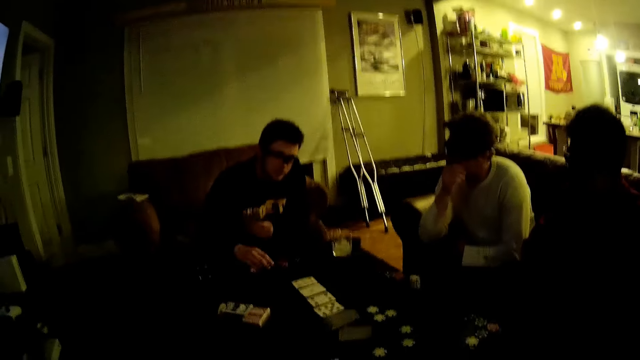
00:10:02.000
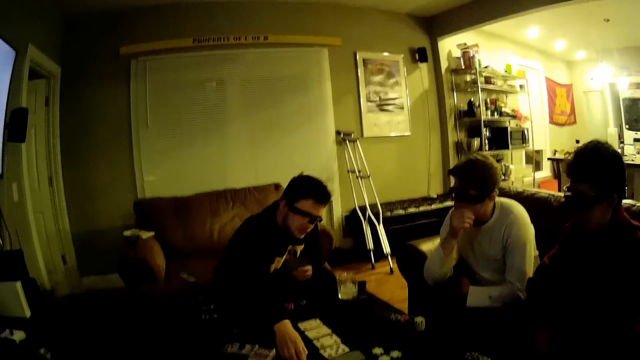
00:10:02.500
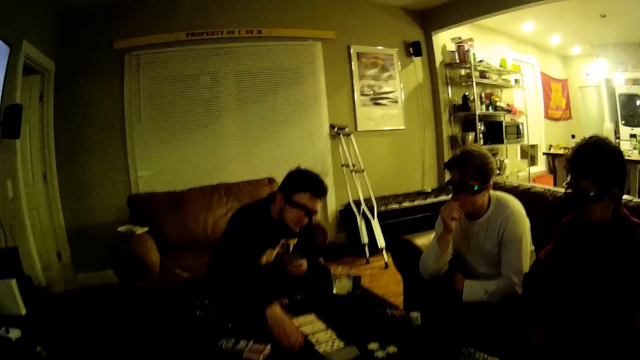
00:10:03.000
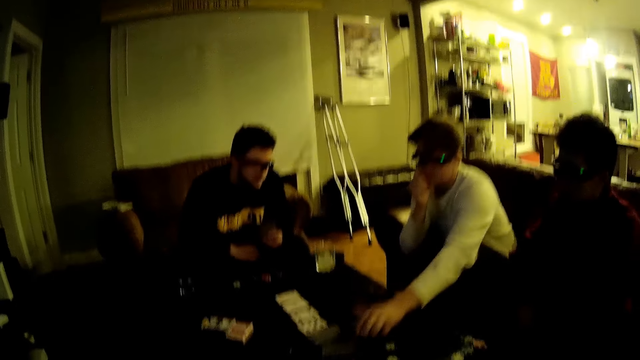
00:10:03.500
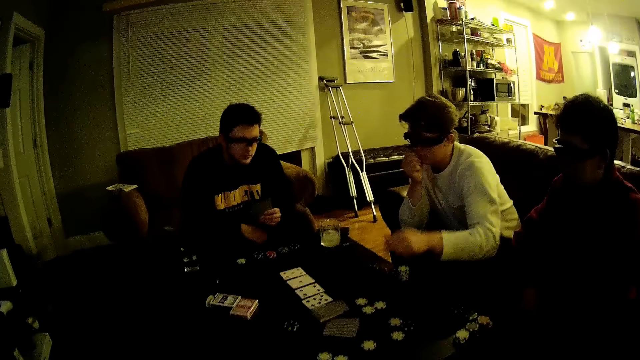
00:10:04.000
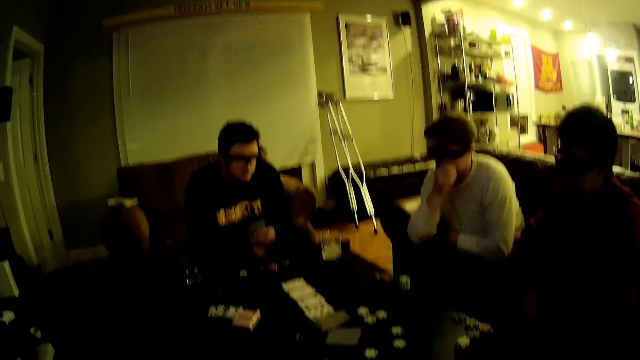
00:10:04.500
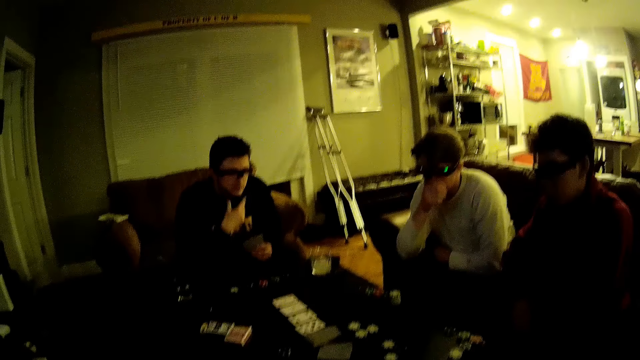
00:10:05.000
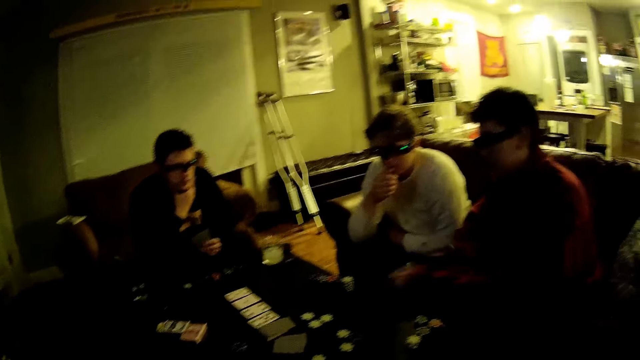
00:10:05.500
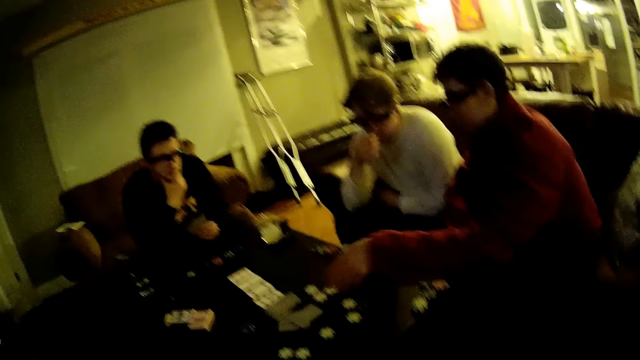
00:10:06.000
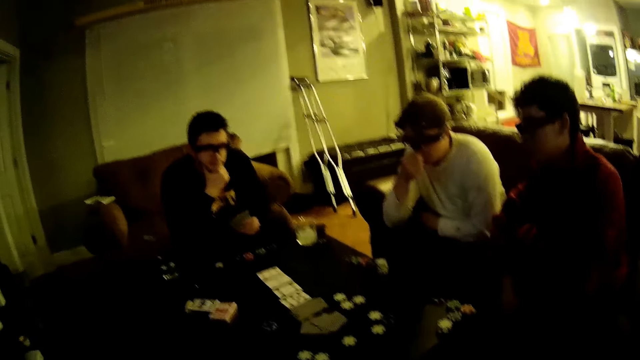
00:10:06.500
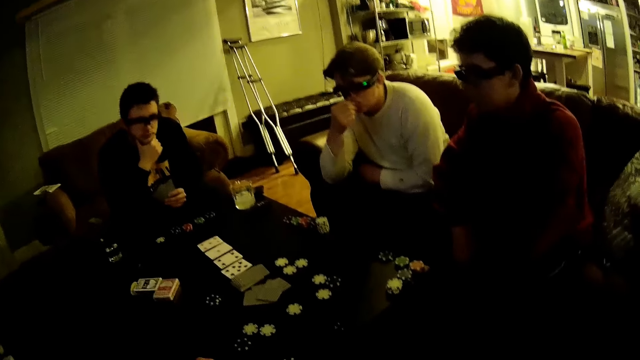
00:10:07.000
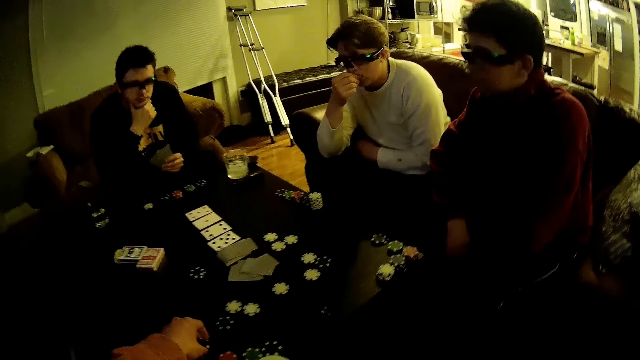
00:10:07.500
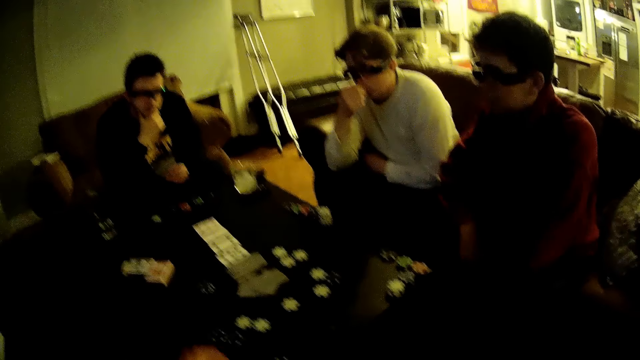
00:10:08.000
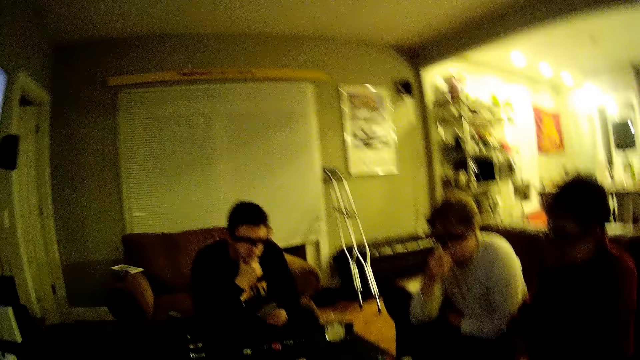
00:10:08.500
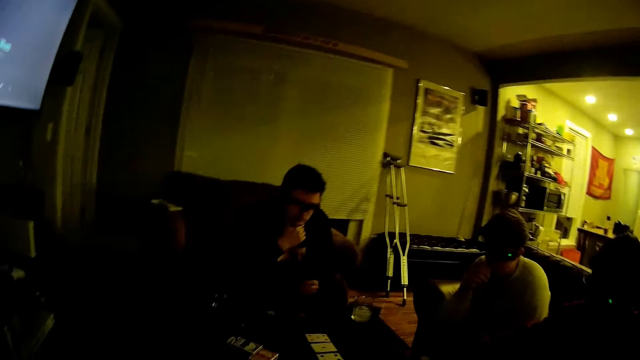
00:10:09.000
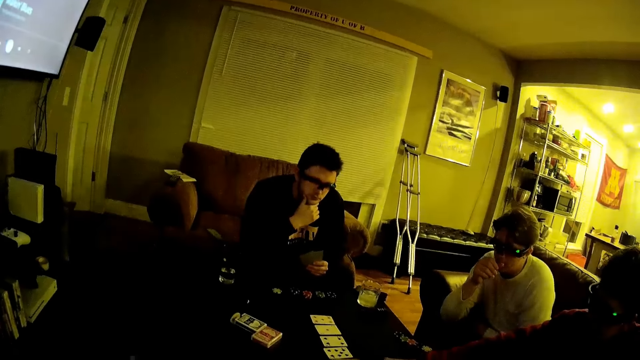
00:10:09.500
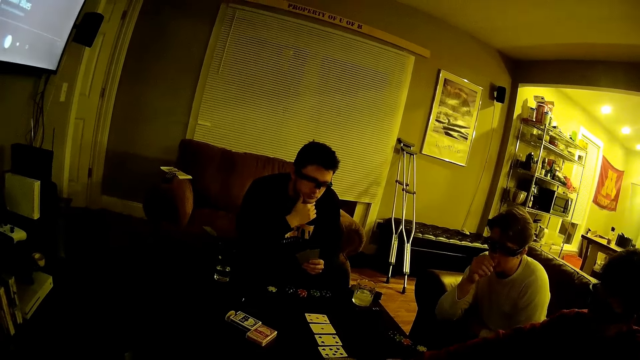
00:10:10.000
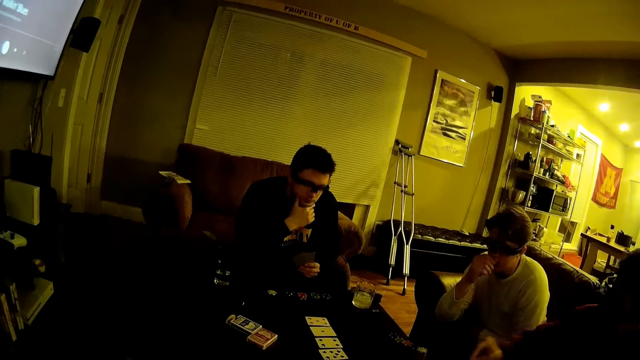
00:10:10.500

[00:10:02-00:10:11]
A man talks to the camera wearer. Another man pushes the dat forward. A third man moves a token on the table with his left hand. The second man drops the dat on the table. Another man drops a card on the table with his right hand. The camera wearer drops tokens on the table with his left hand.

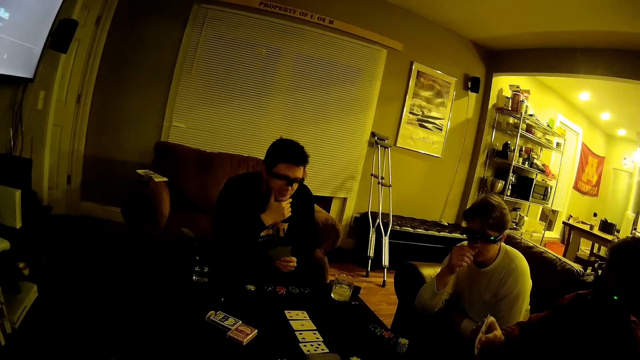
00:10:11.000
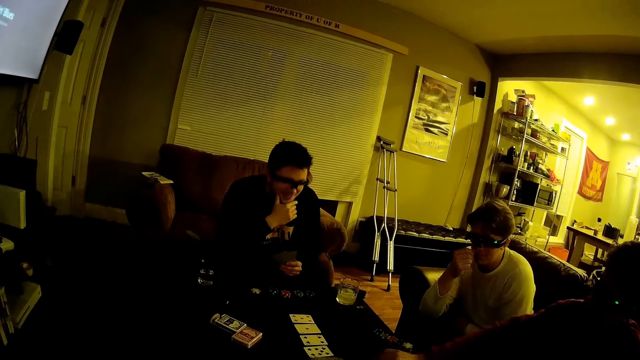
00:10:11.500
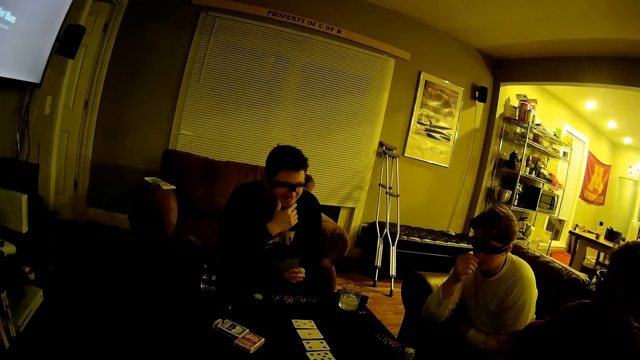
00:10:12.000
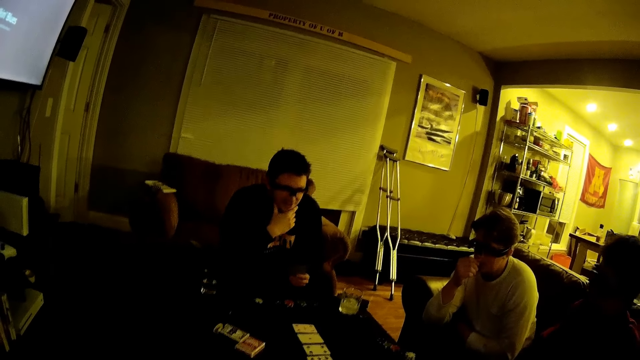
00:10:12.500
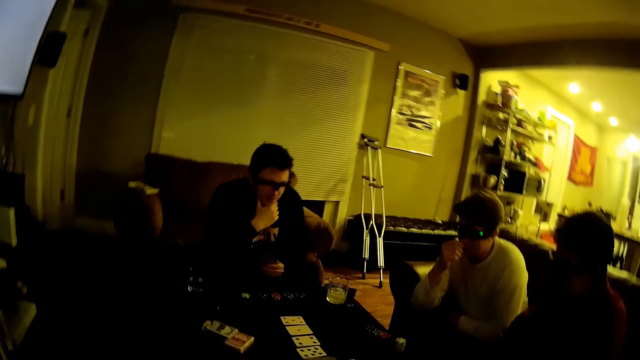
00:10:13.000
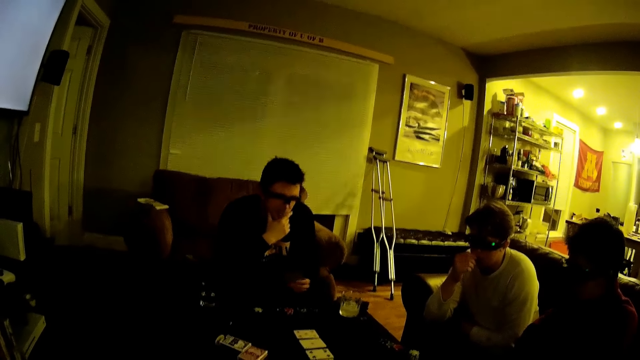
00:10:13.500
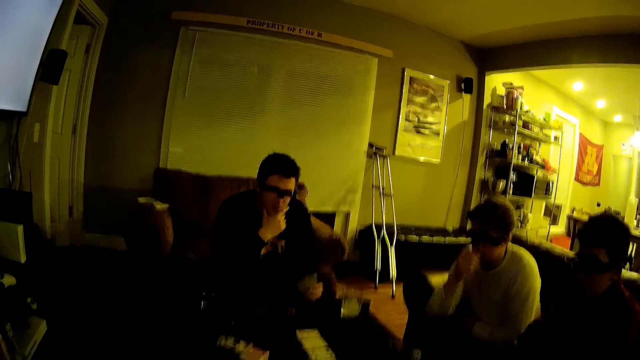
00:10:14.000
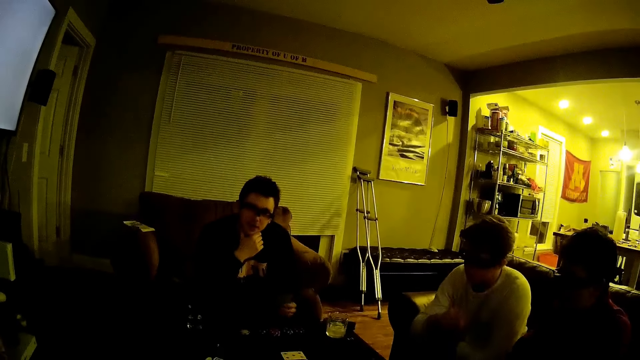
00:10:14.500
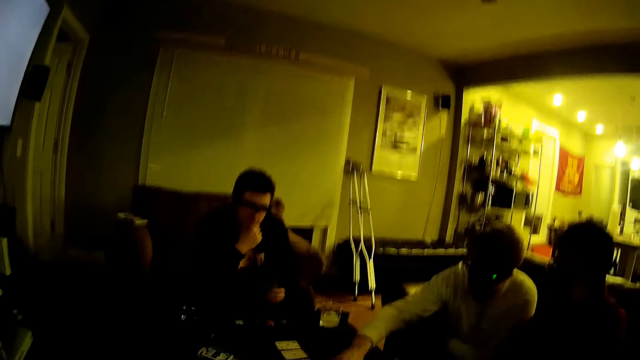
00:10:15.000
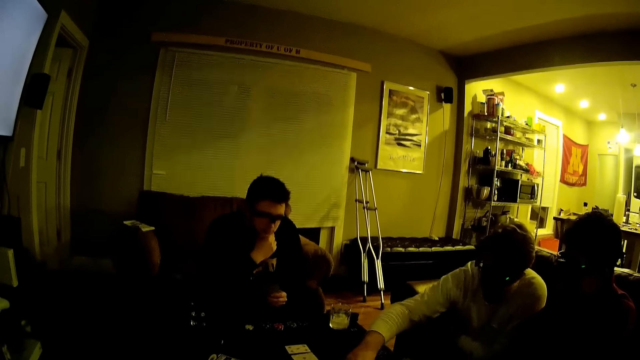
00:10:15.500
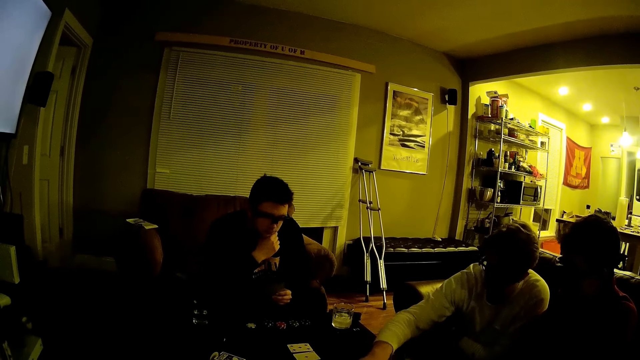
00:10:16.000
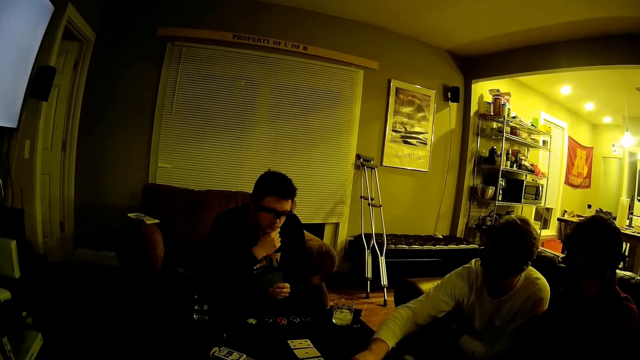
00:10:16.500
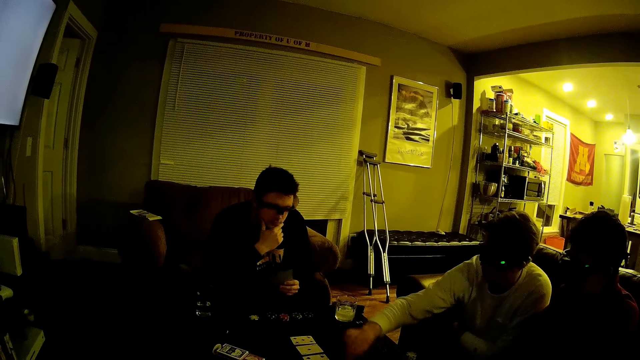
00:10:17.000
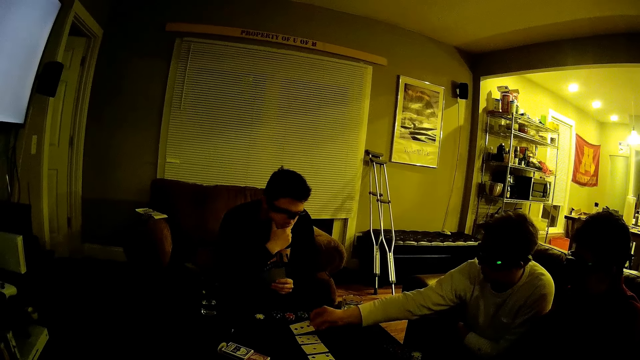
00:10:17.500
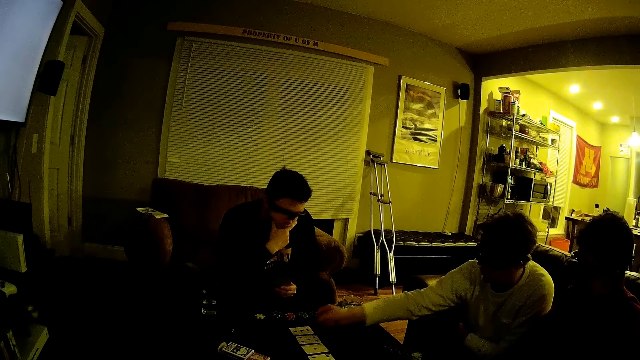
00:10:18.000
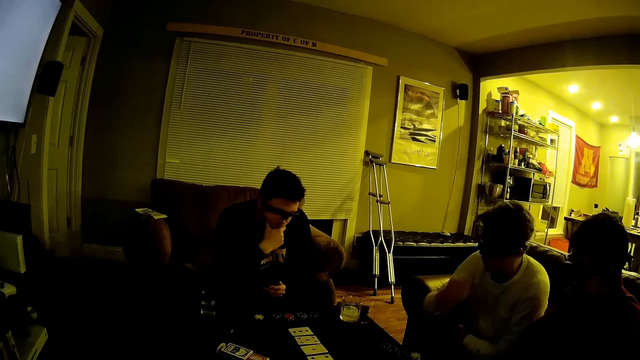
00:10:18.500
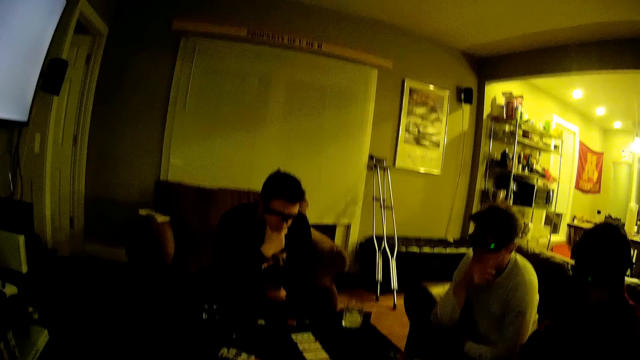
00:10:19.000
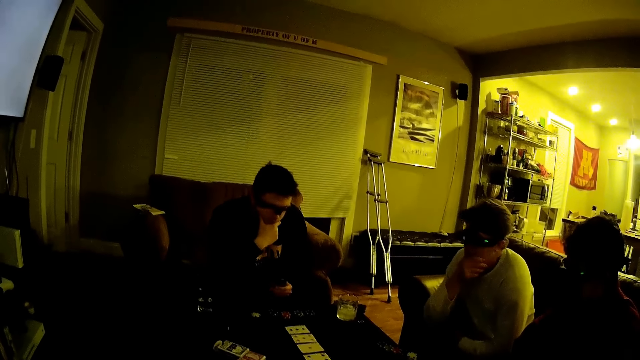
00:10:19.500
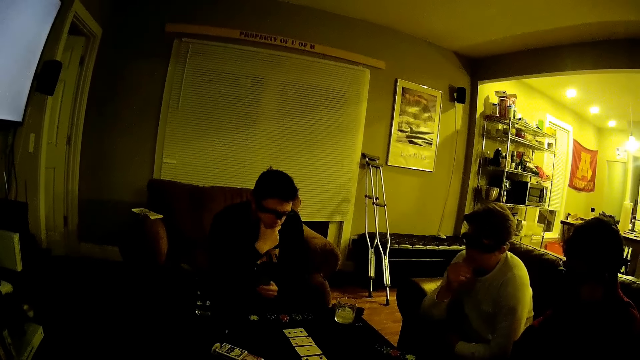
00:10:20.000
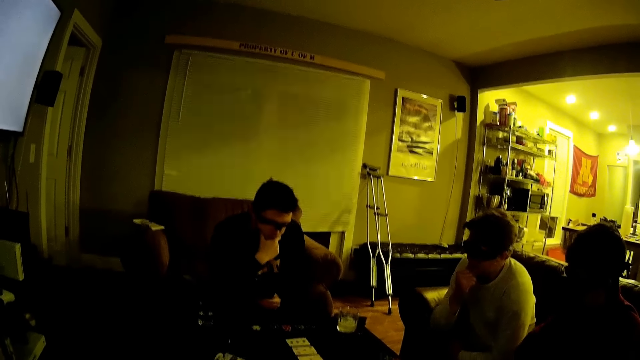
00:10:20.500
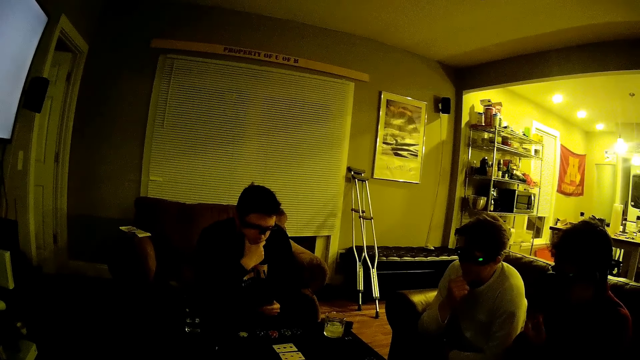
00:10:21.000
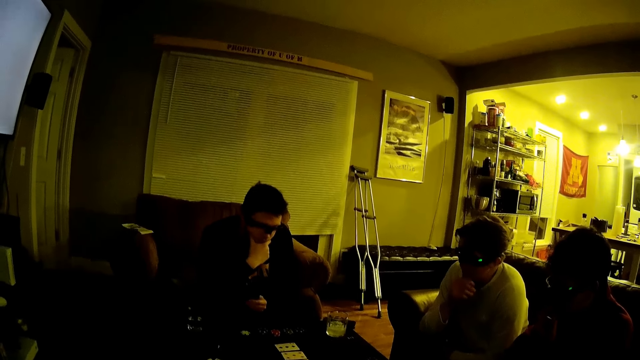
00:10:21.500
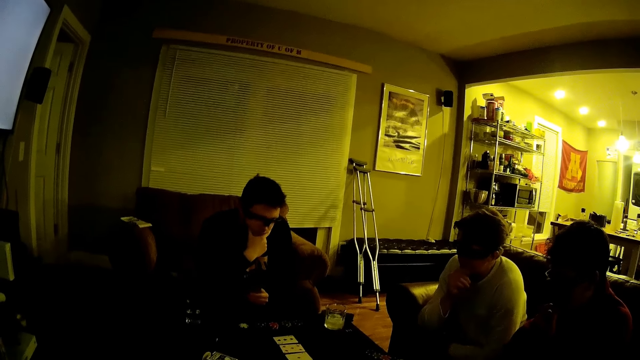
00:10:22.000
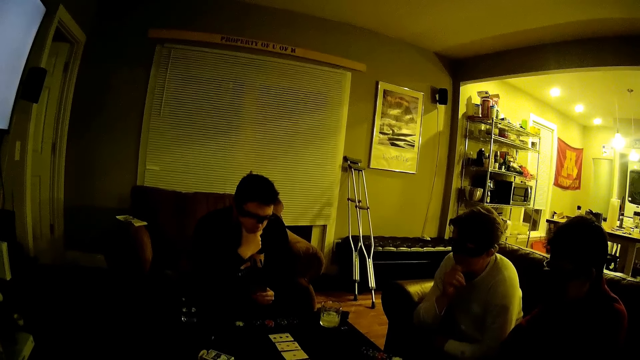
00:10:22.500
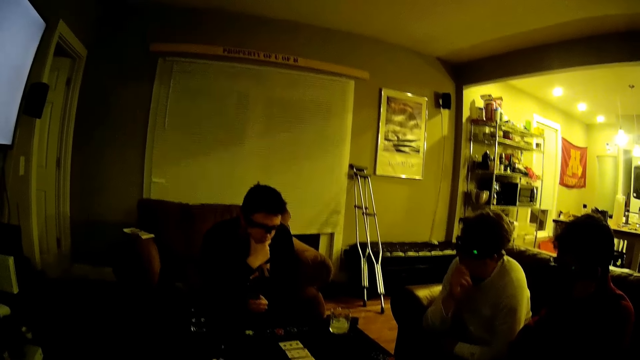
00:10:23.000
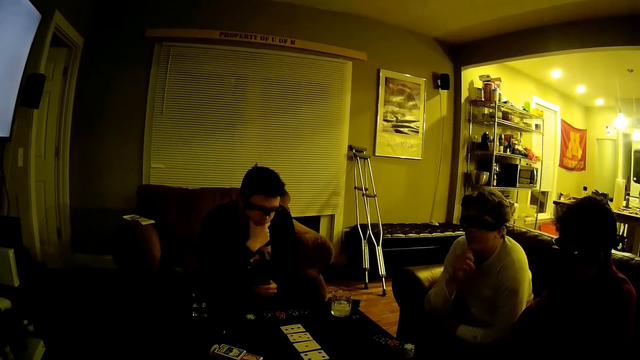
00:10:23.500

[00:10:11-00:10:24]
A man takes a card from the table with his left hand. The man talks to the camera wearer. Another man moves cards on the table with his right hand. Another man plays the card.
